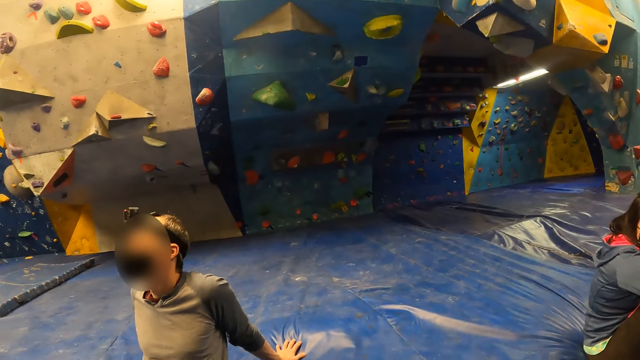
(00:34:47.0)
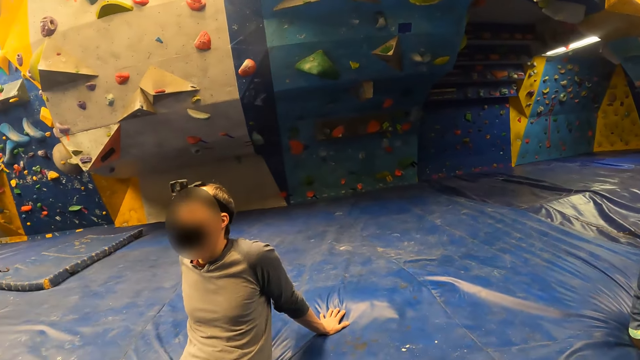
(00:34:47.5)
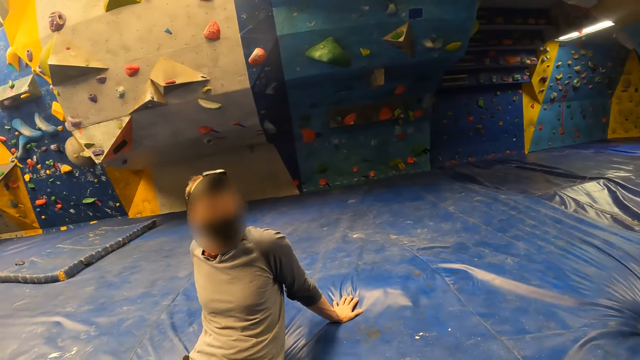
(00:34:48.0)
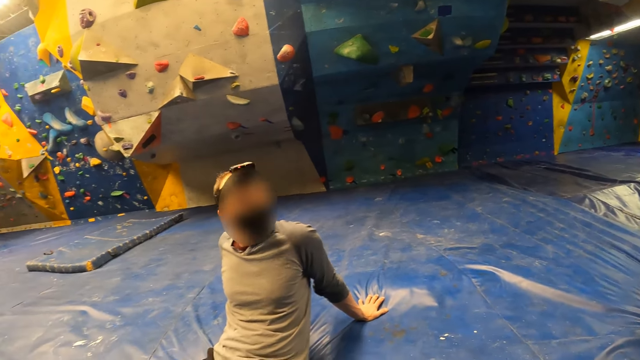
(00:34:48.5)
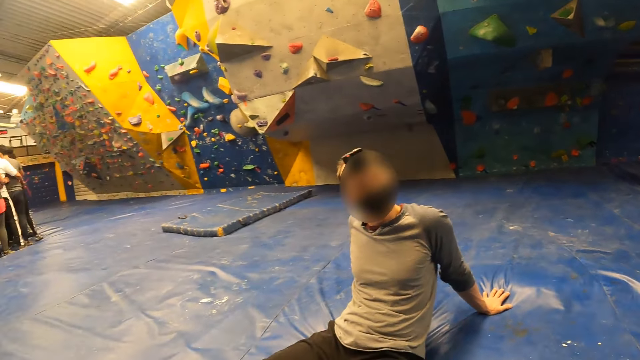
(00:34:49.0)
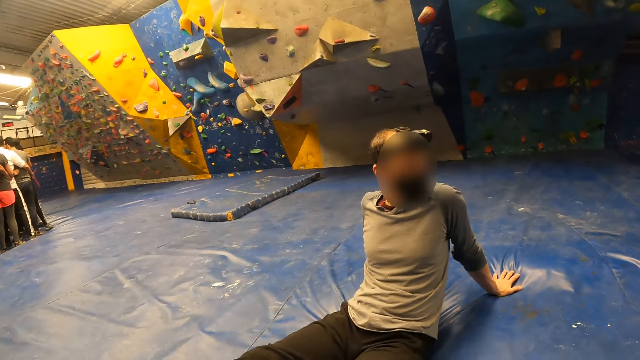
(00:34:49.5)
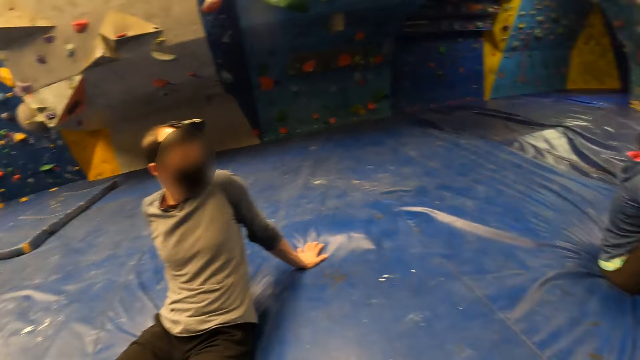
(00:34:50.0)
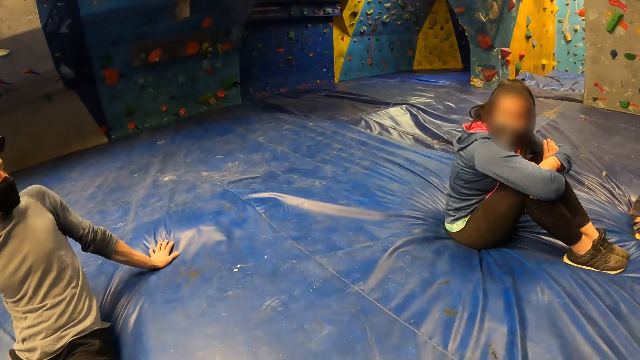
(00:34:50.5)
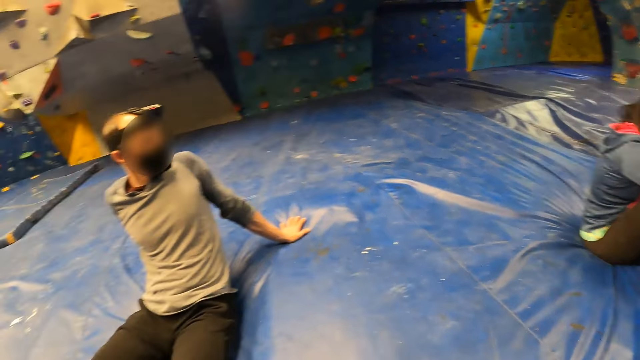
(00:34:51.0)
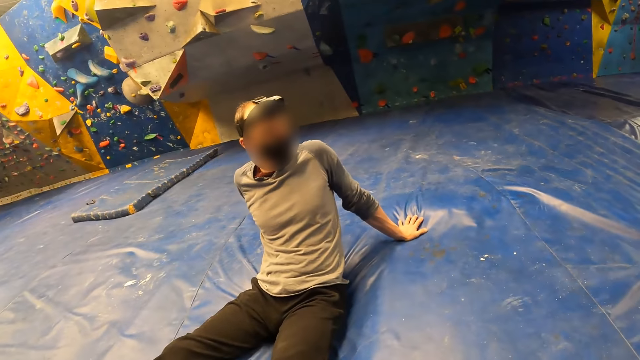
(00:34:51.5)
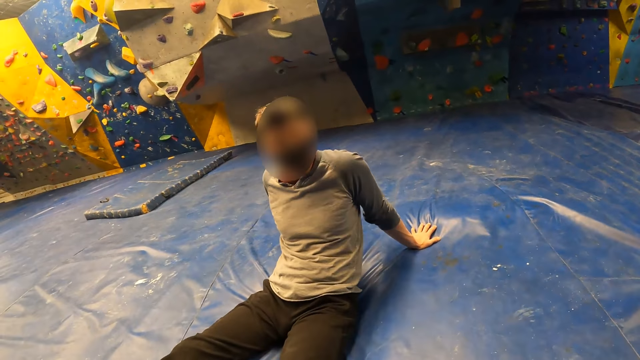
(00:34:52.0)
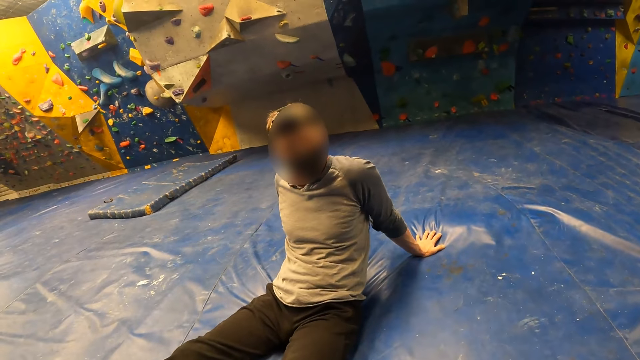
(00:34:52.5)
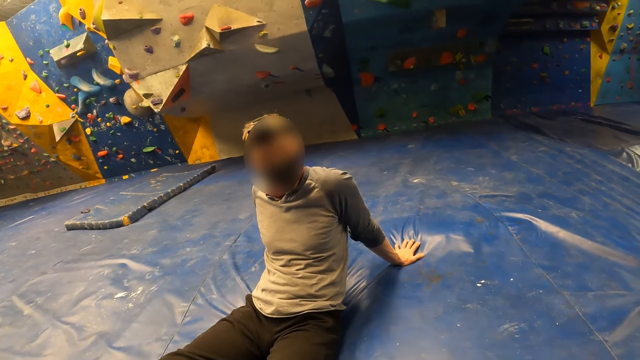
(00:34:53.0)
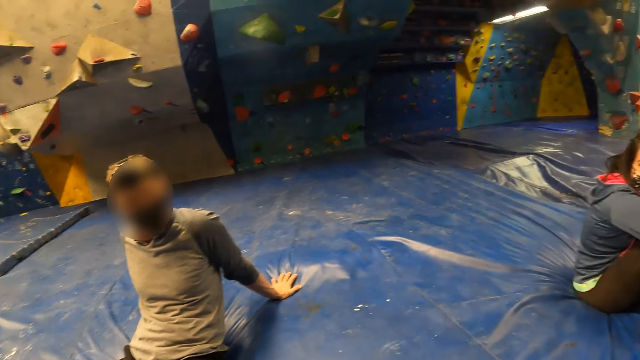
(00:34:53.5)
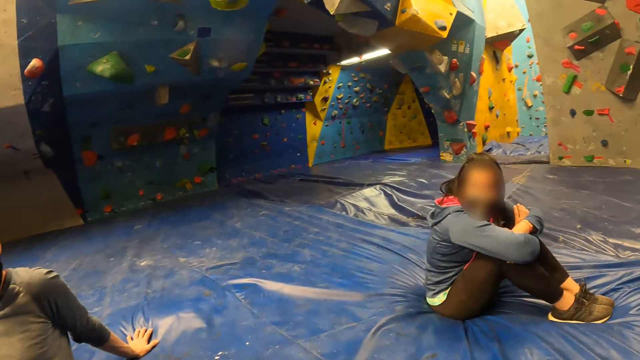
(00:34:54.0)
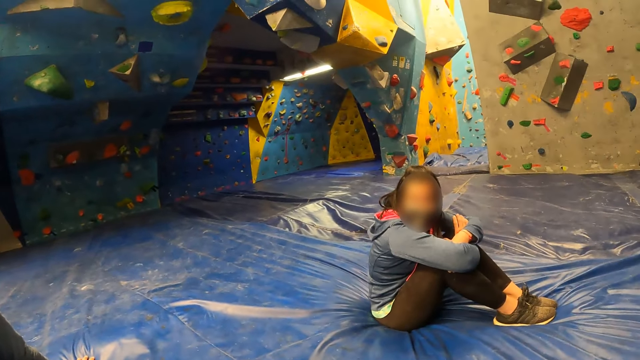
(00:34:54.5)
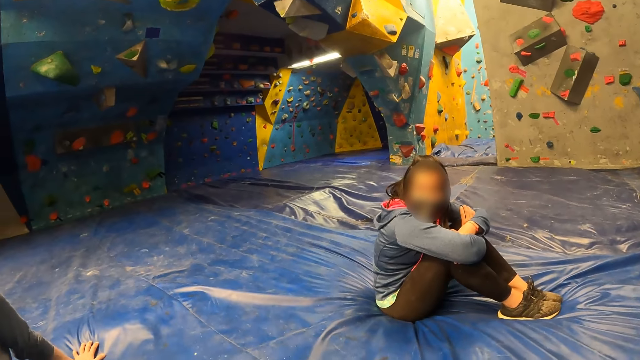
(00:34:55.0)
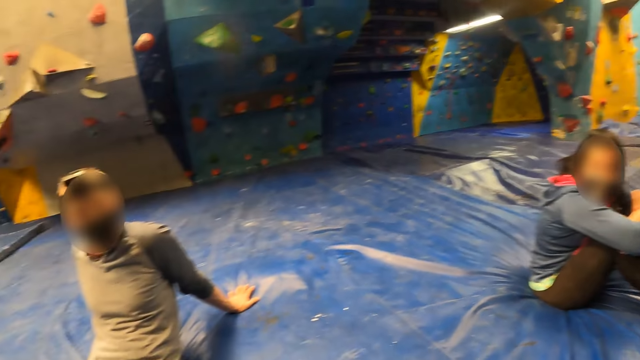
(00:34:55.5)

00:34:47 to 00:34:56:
A man swings his head. The camera wearer looks around.

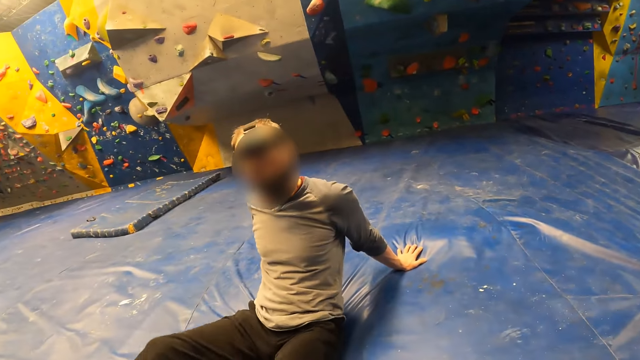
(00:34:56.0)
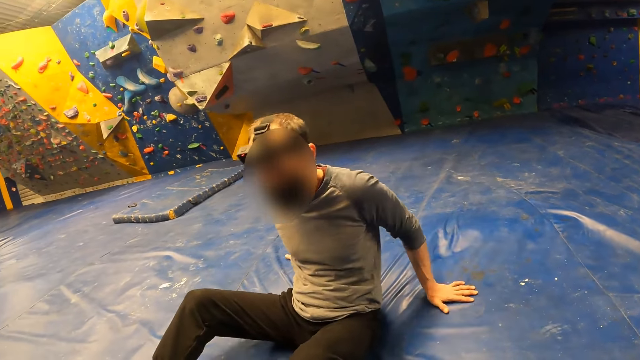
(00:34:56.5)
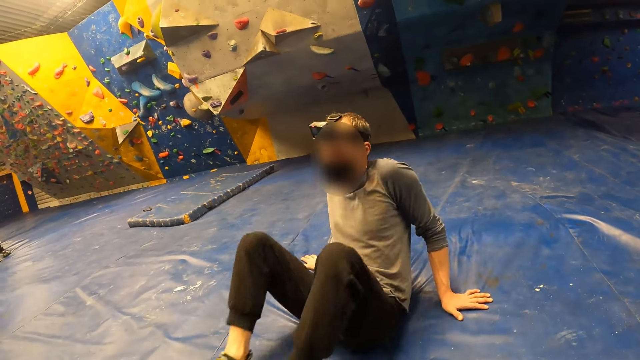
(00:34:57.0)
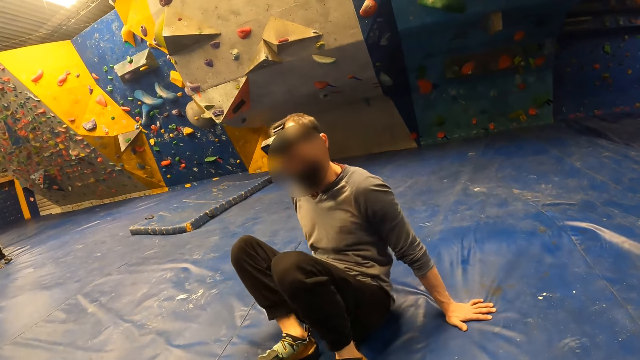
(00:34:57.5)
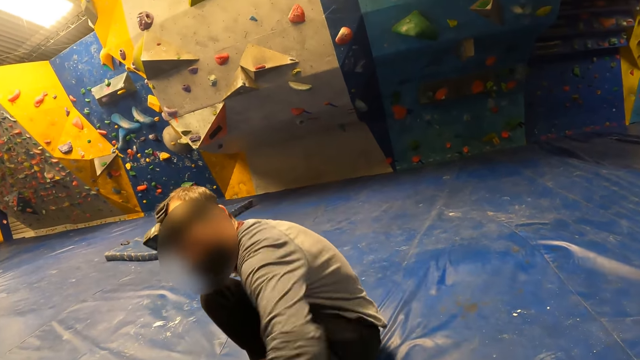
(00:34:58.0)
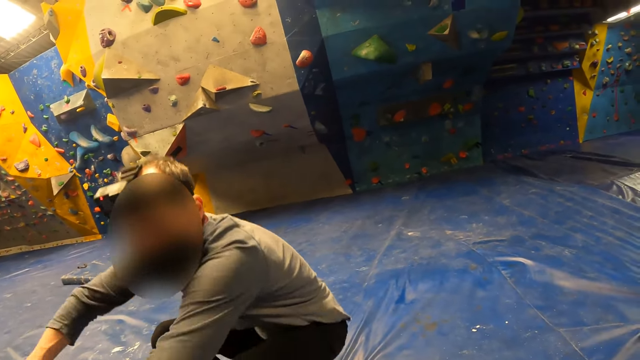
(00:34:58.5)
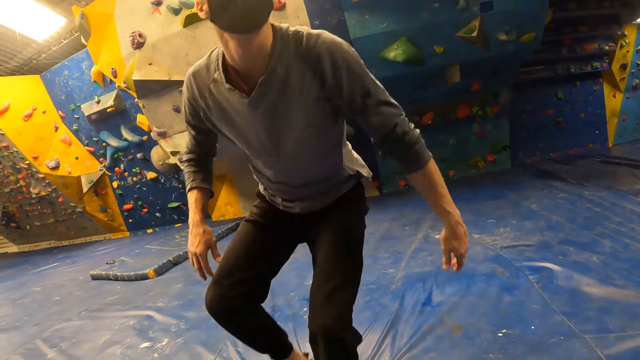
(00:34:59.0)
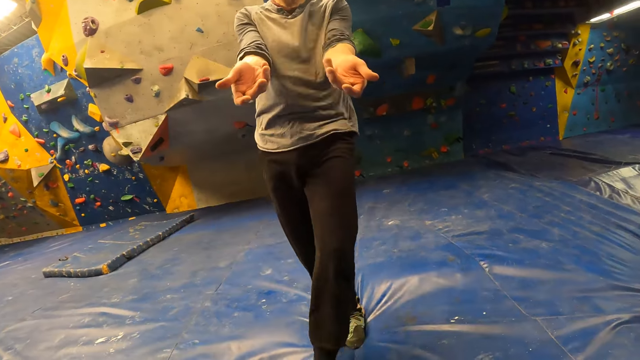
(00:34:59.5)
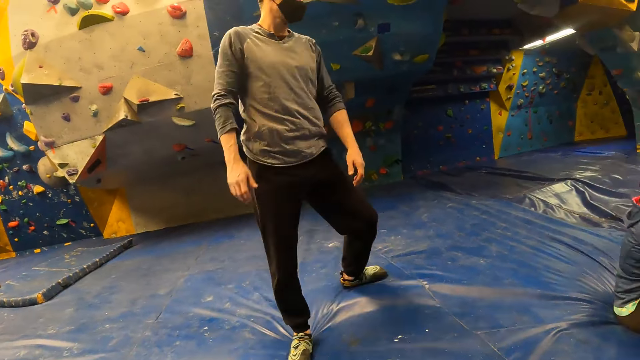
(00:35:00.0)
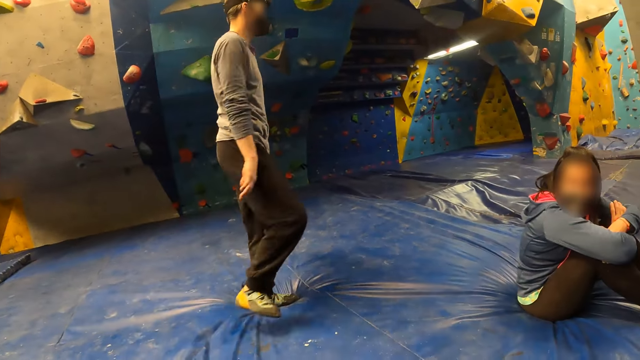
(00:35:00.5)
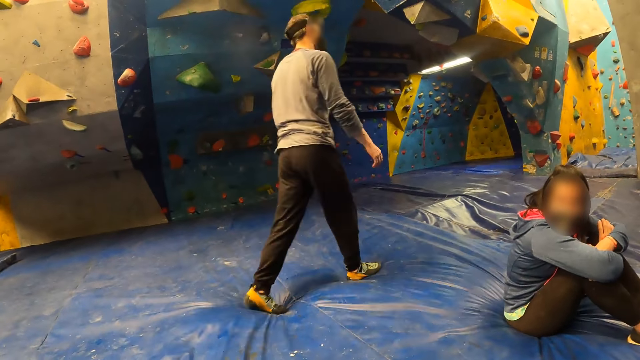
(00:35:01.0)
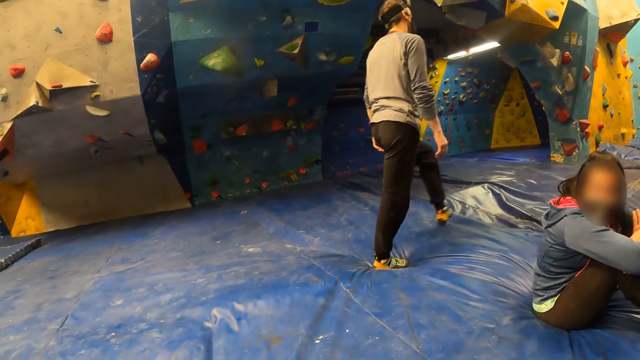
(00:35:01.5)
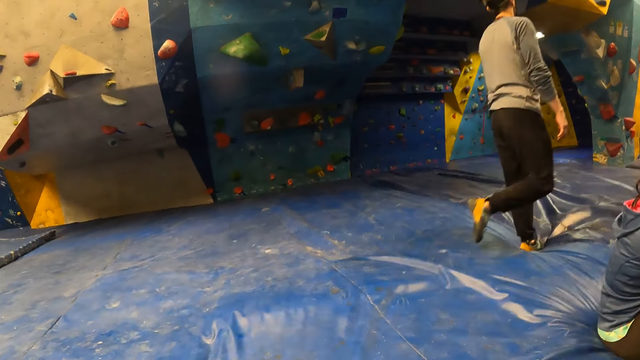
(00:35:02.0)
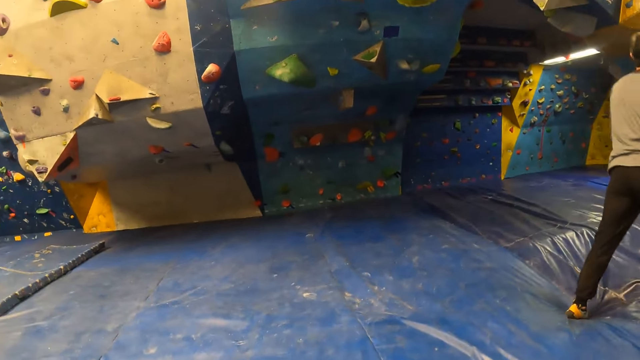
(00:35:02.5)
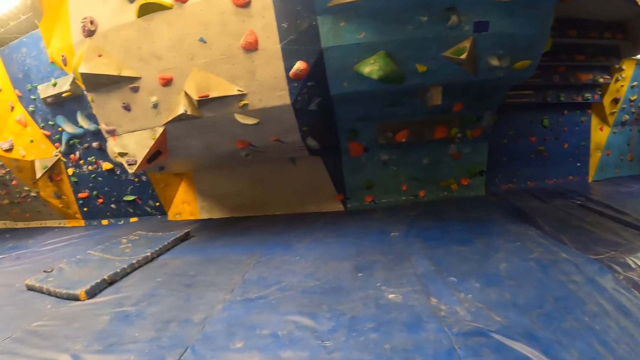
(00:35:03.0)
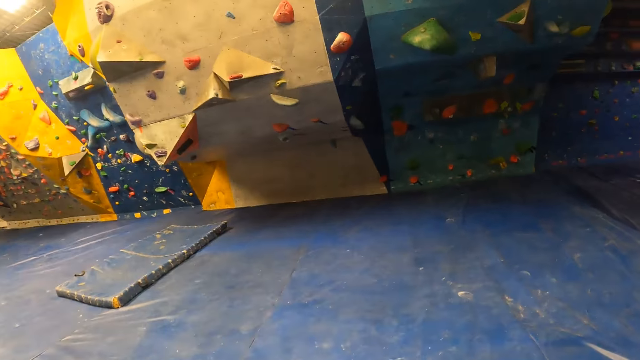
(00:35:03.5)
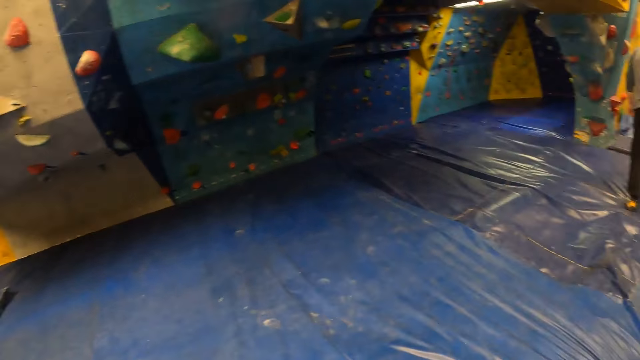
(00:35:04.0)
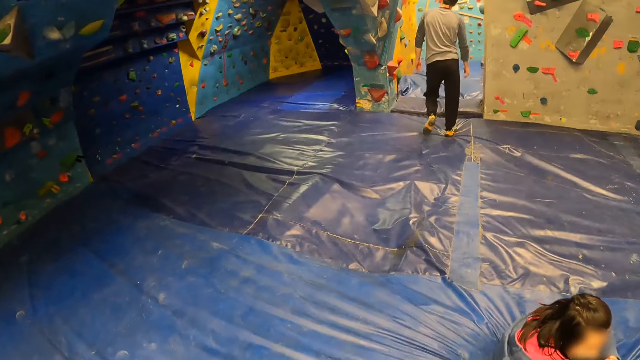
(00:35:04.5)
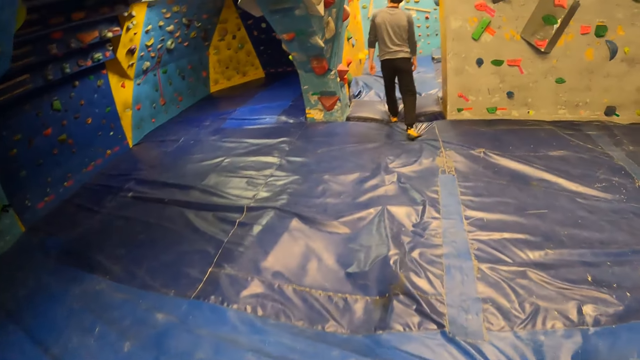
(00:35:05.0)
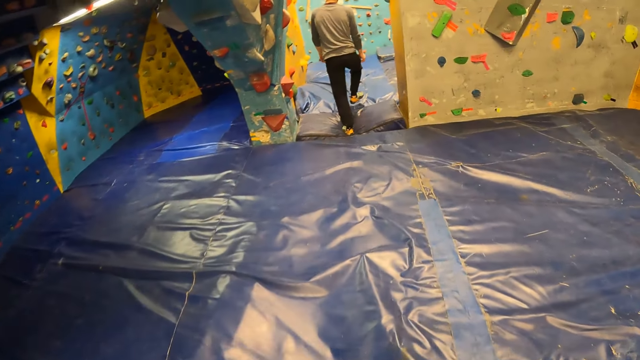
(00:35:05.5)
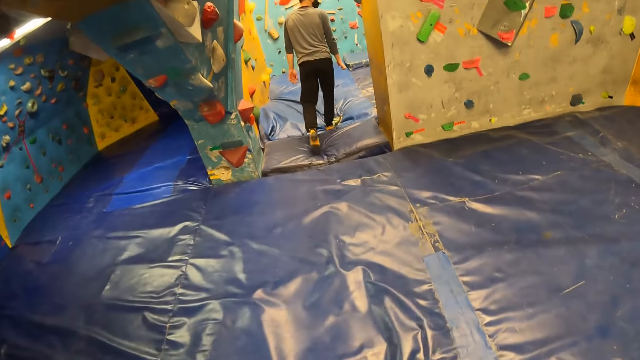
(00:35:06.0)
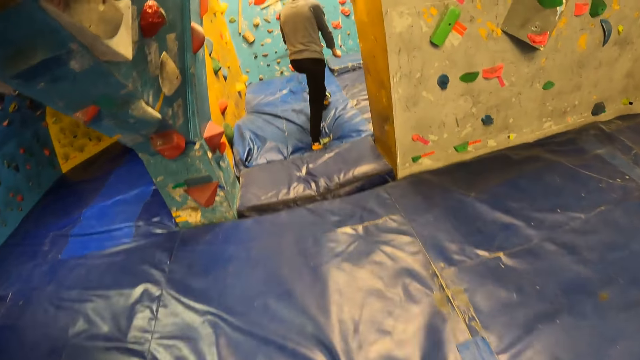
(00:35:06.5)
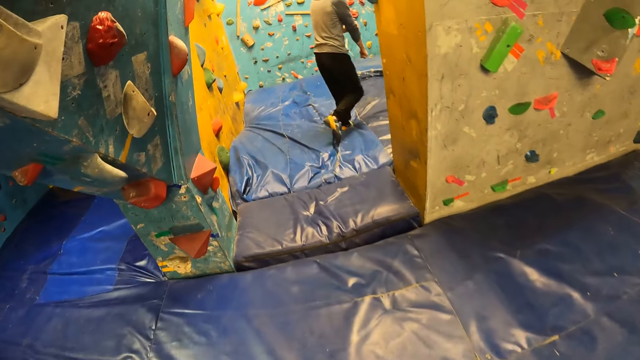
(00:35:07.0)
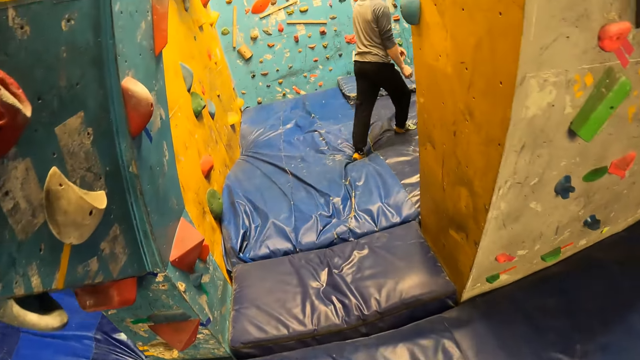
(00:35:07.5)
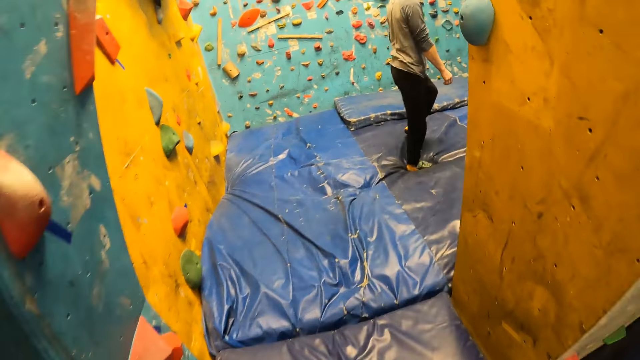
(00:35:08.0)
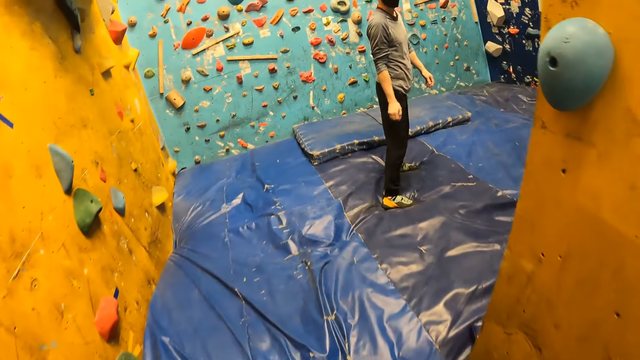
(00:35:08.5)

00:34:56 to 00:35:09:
The man stands to his feet. The man walks to the inner arena. The camera wearer walks to the inner arena.
